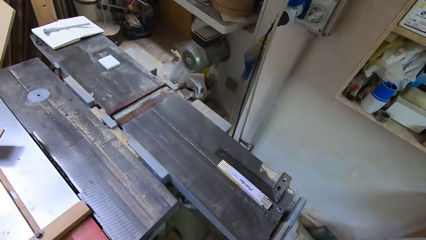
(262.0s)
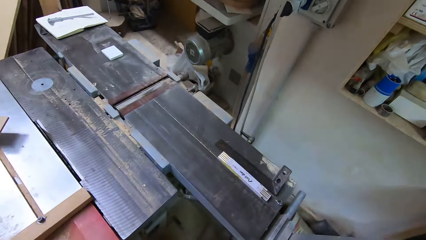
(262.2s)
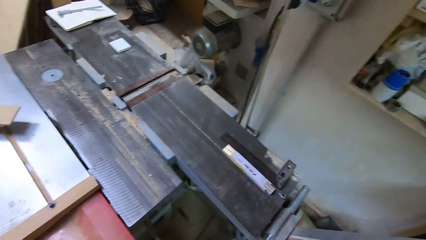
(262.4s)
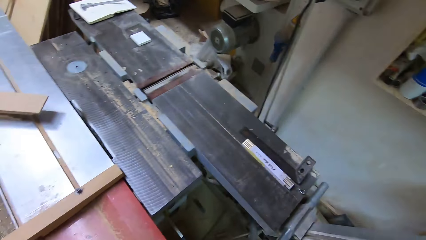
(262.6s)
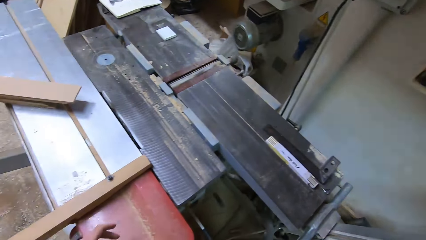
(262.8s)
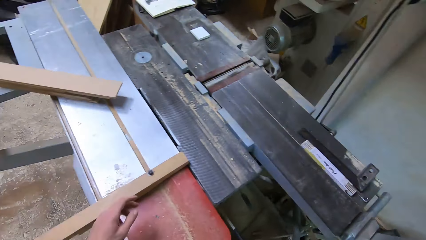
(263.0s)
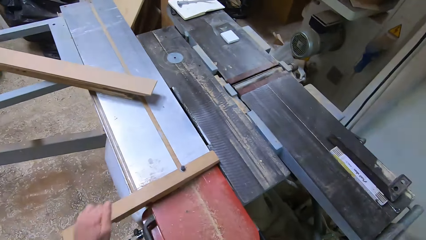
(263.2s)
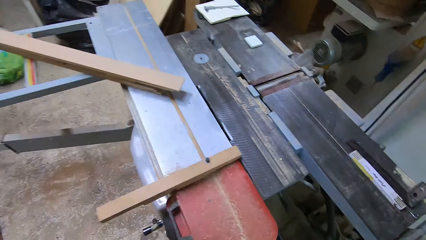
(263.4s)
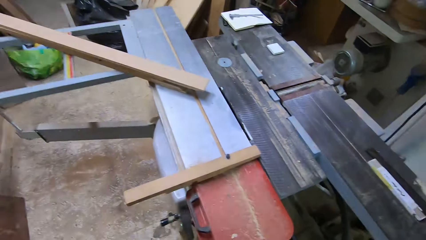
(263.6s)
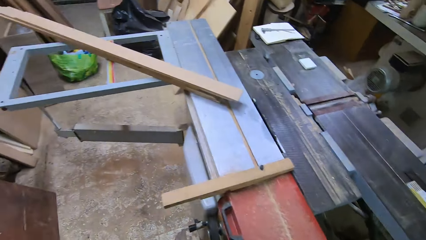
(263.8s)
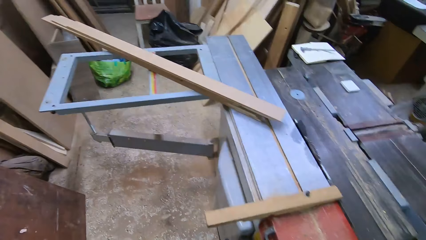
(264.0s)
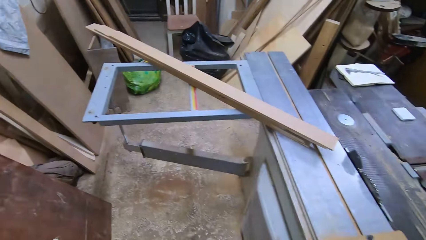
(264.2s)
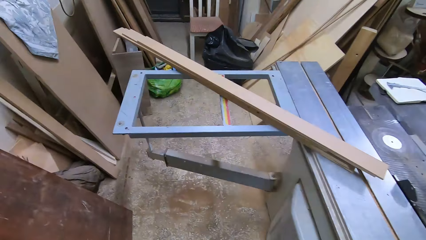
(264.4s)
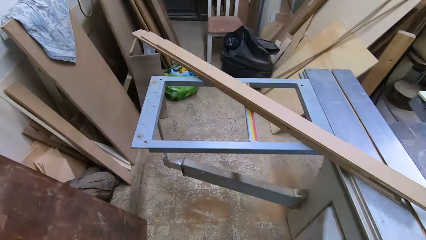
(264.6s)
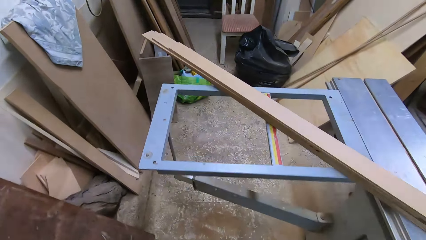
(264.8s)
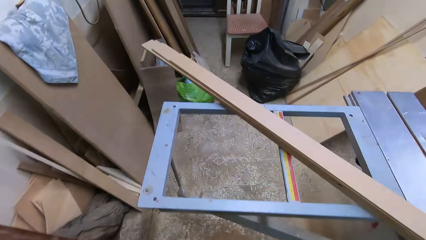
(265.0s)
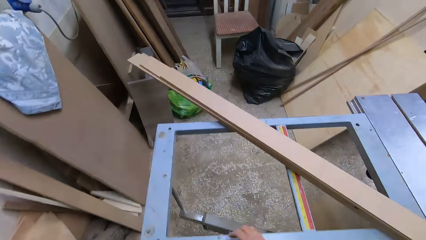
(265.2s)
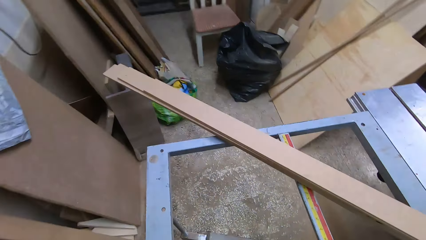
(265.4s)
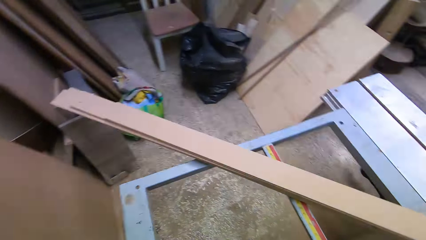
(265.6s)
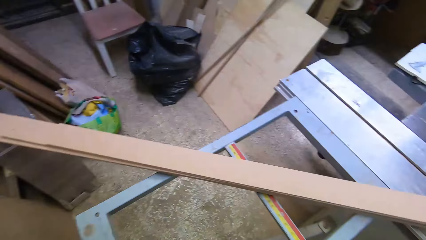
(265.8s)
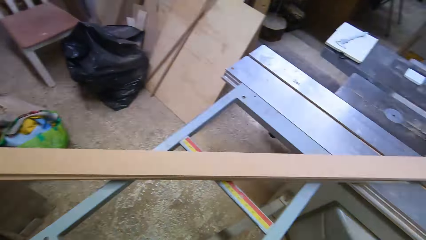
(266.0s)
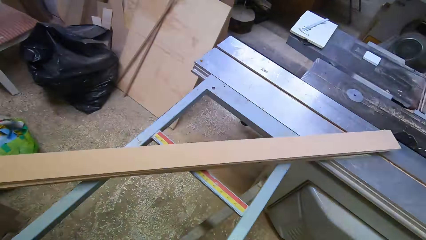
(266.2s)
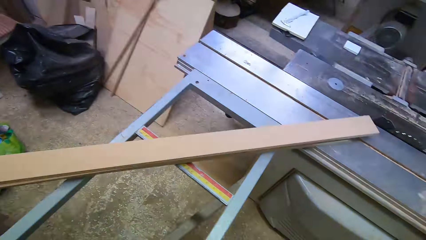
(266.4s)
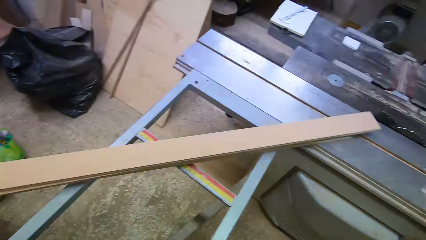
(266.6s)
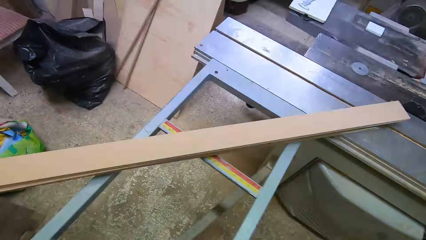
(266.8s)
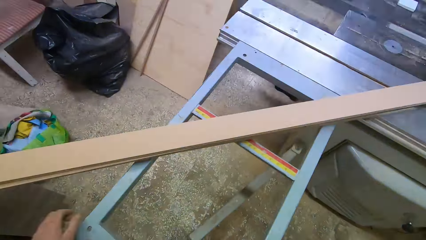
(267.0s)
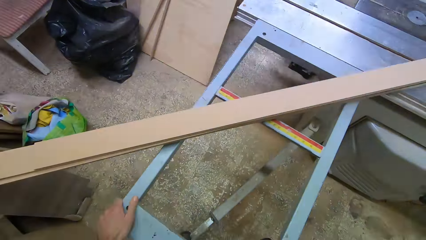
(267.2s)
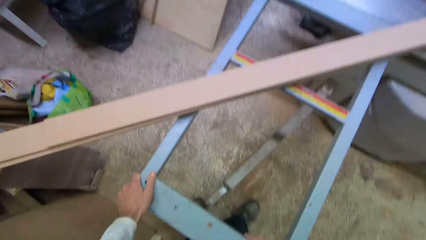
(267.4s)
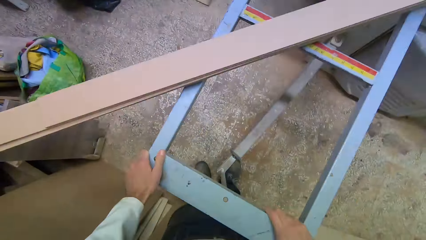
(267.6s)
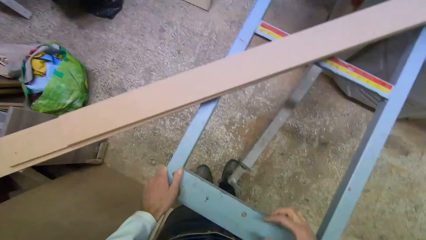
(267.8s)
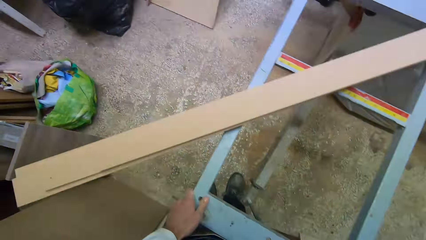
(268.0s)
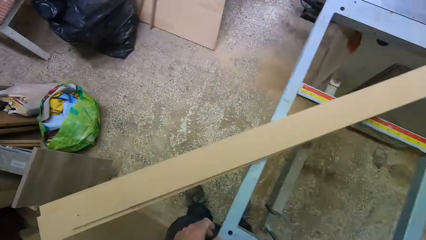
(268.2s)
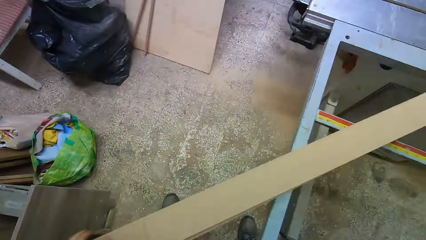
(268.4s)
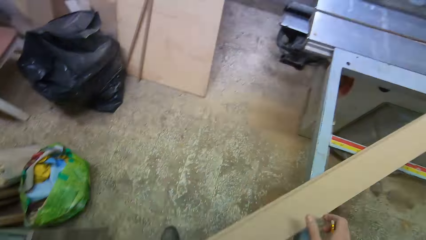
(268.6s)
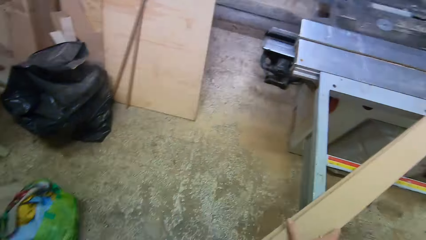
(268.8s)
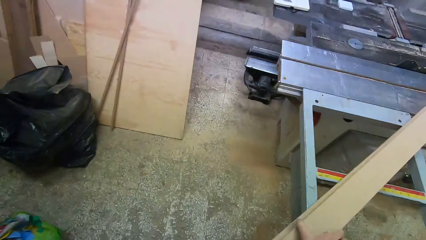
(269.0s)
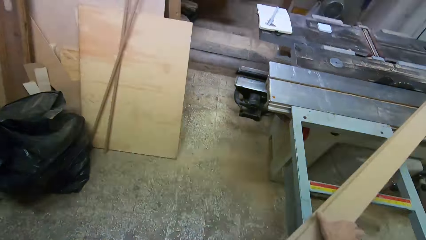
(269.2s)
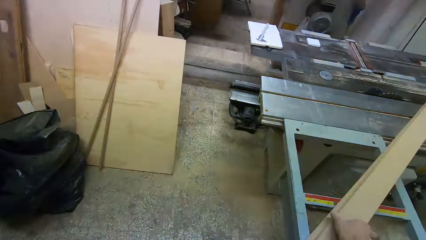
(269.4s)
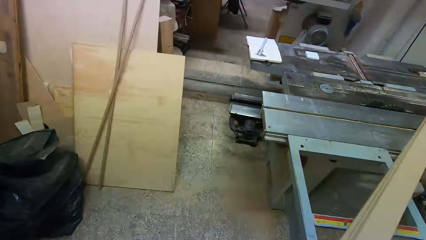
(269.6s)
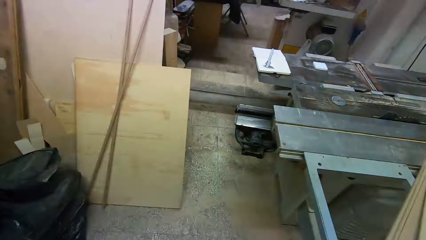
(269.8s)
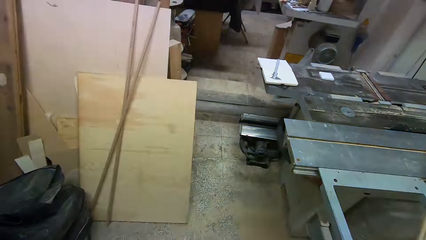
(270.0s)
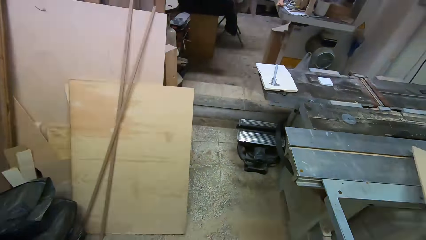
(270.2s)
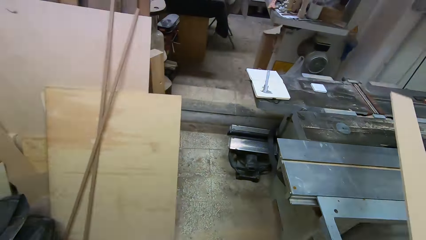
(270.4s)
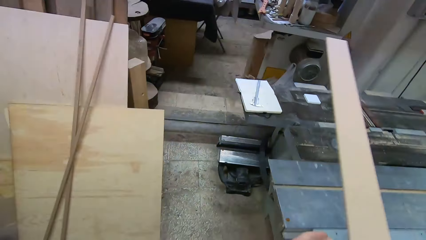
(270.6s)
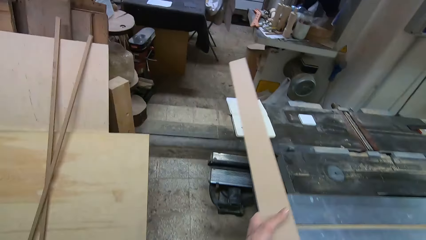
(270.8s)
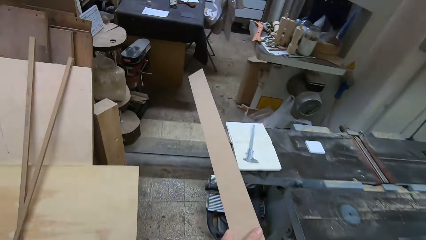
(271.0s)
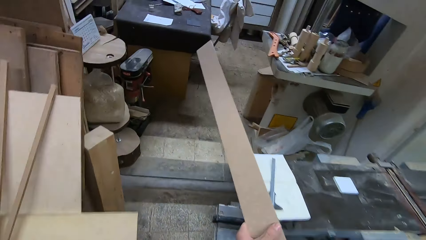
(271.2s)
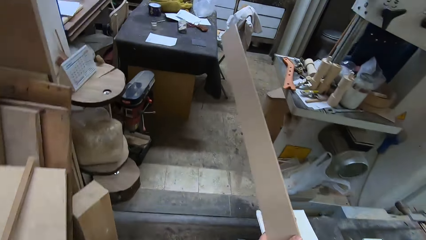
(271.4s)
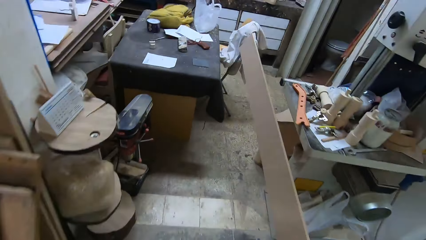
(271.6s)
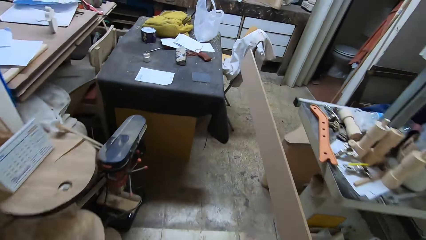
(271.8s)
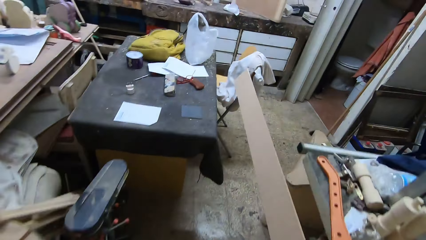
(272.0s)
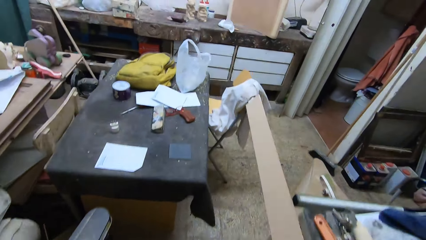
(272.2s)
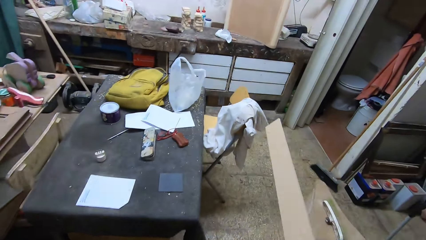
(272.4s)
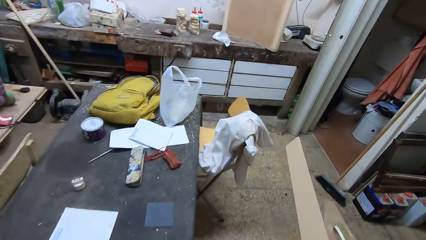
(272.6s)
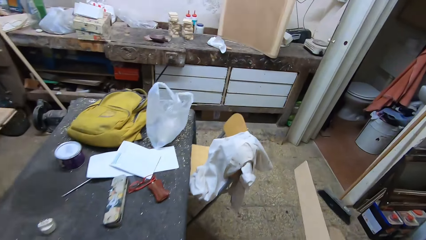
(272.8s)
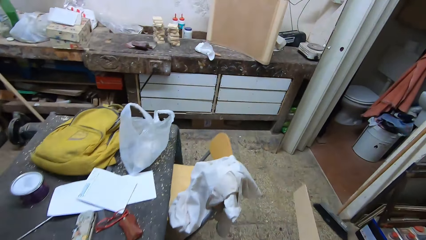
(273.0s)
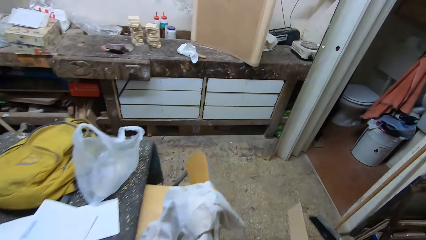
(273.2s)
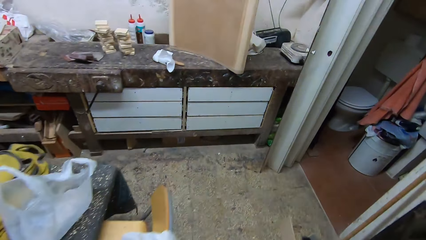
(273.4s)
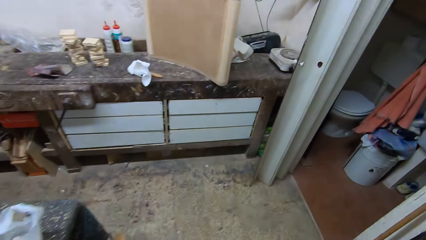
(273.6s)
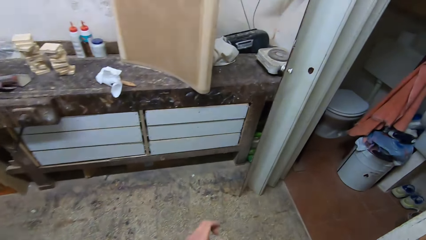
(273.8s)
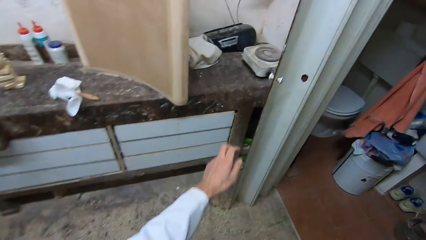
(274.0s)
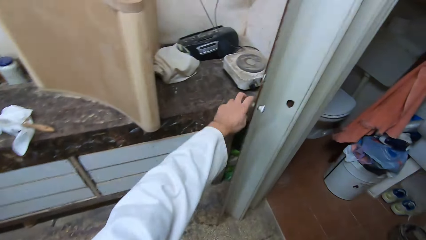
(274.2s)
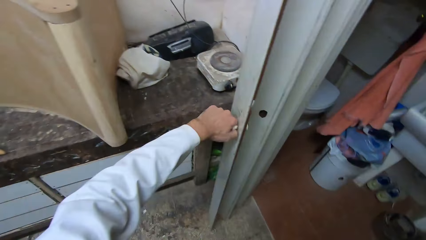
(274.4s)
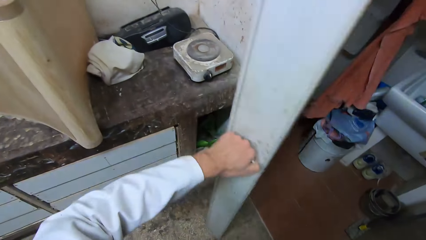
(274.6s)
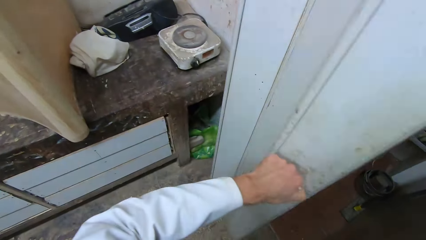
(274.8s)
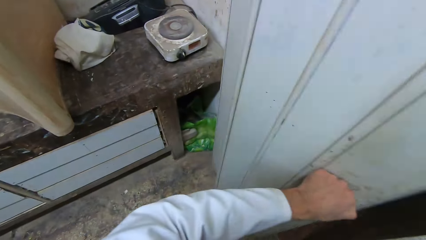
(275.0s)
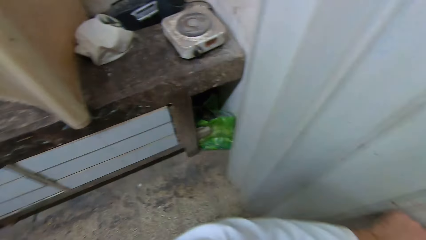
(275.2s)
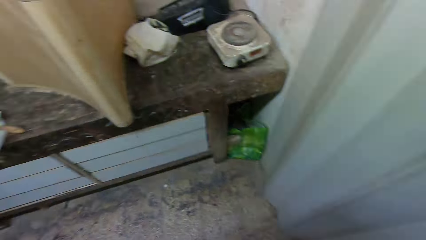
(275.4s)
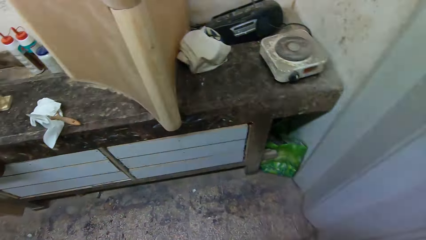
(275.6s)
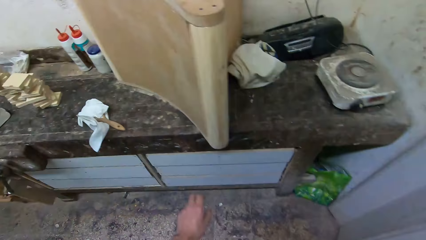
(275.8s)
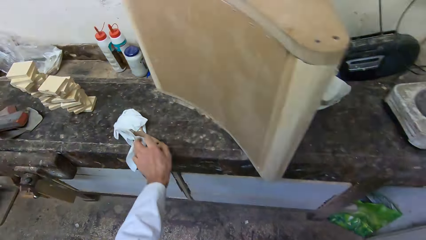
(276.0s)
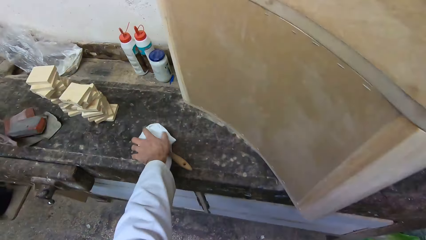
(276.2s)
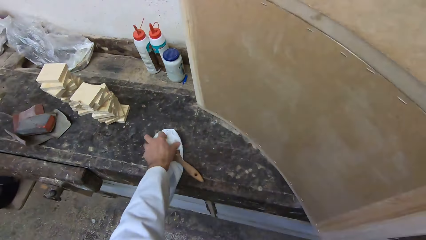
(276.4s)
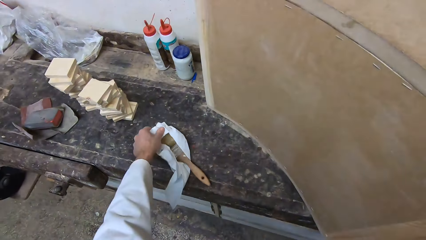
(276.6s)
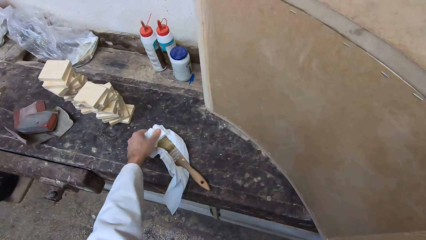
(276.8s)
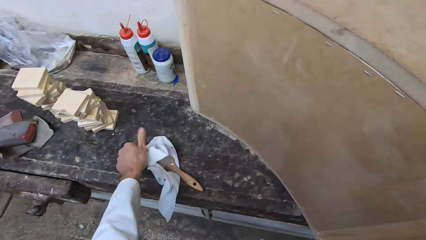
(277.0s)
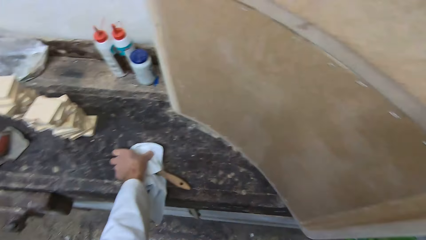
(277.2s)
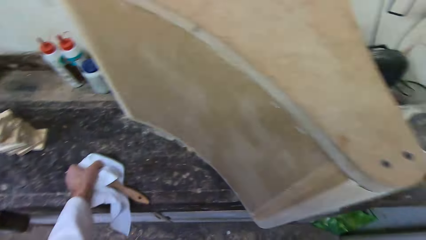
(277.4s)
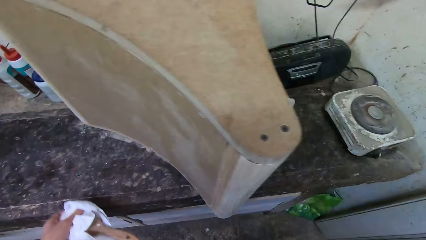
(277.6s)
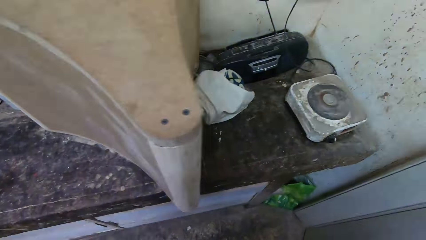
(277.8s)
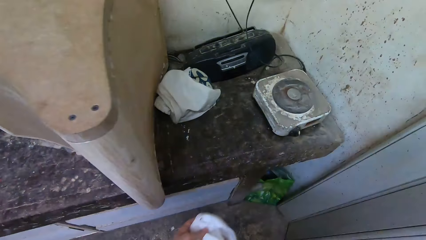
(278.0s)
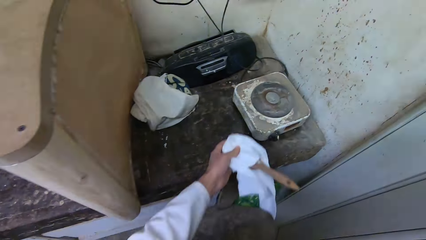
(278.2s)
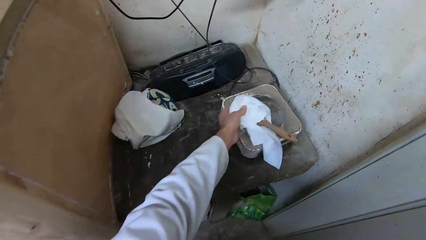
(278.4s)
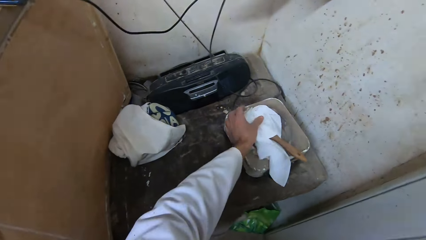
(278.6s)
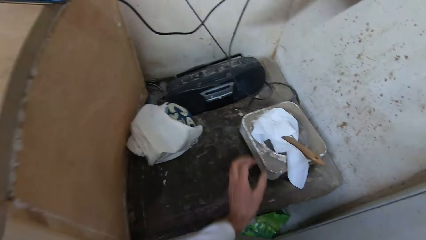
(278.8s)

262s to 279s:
The camera wearer walks away from the table saw. They walk around the cutting machine. They carry the plywood on the table saw rail to another room in the workshop. They walk to the counter. They shut the toilet door. They remove a brush from the work table in the room.
